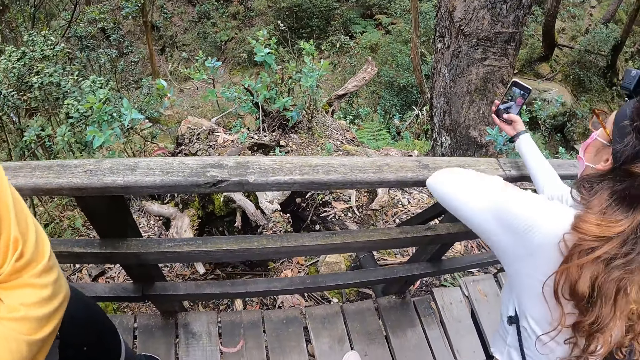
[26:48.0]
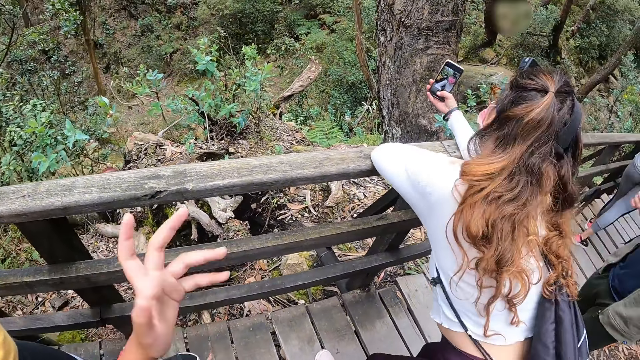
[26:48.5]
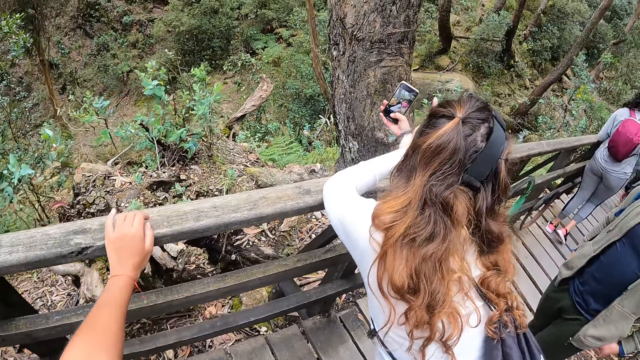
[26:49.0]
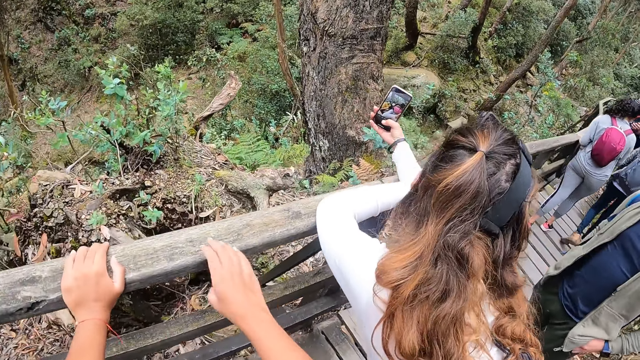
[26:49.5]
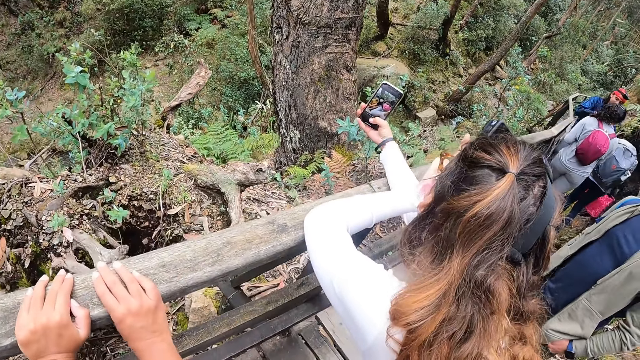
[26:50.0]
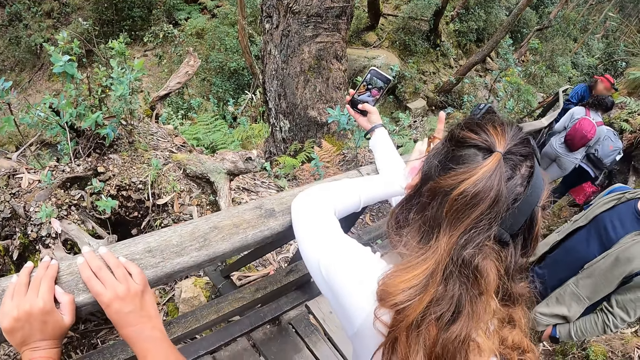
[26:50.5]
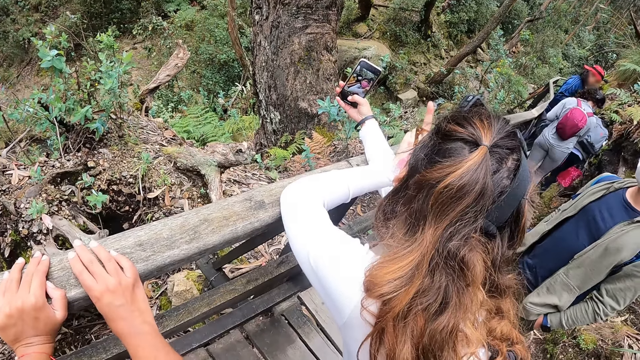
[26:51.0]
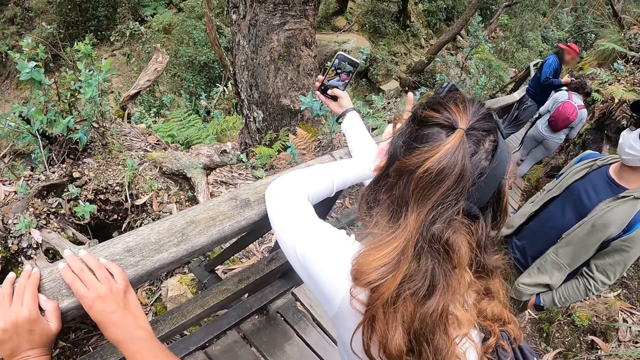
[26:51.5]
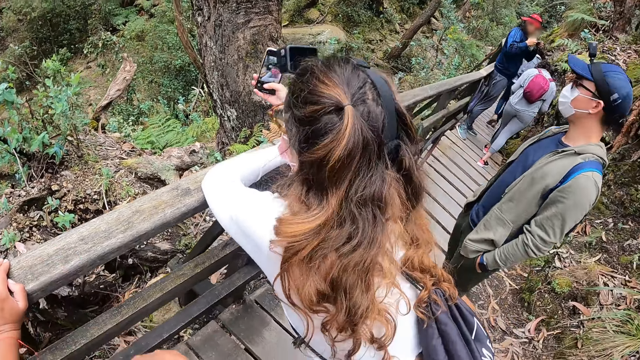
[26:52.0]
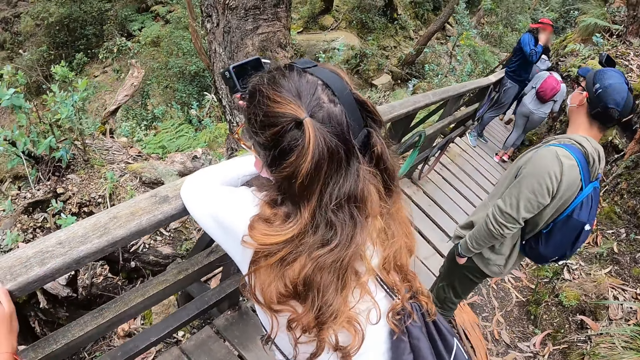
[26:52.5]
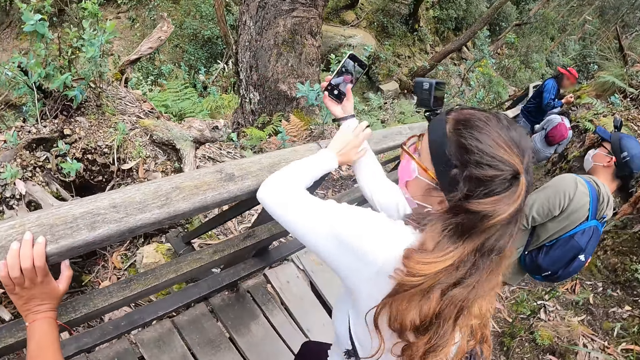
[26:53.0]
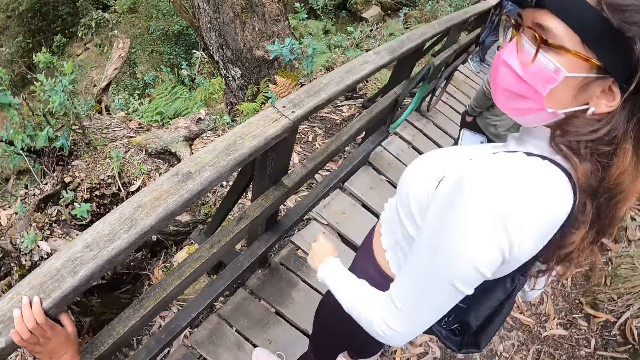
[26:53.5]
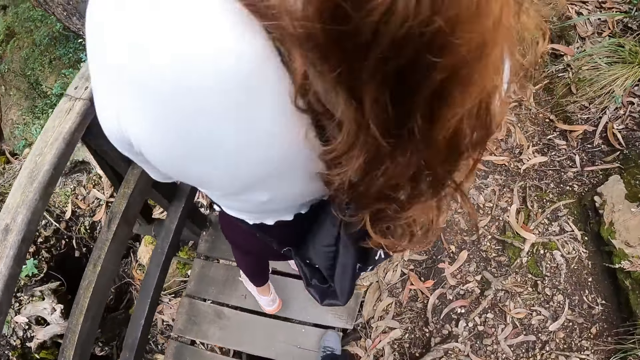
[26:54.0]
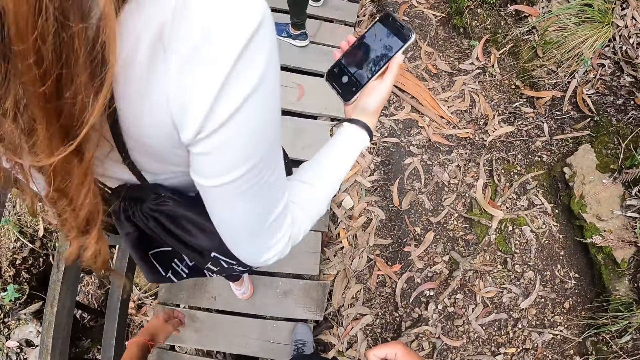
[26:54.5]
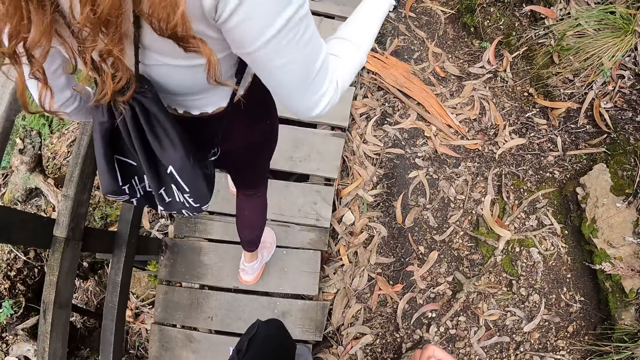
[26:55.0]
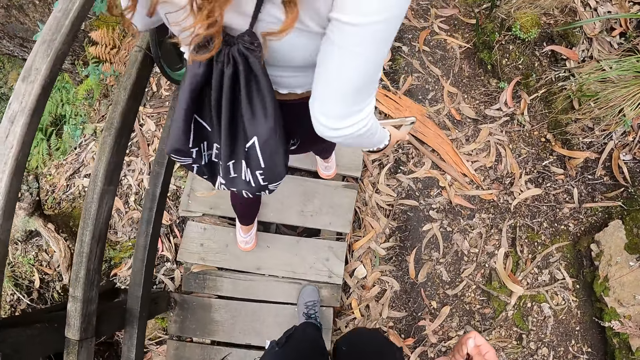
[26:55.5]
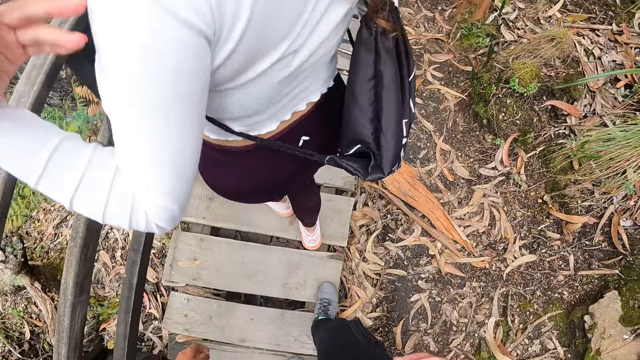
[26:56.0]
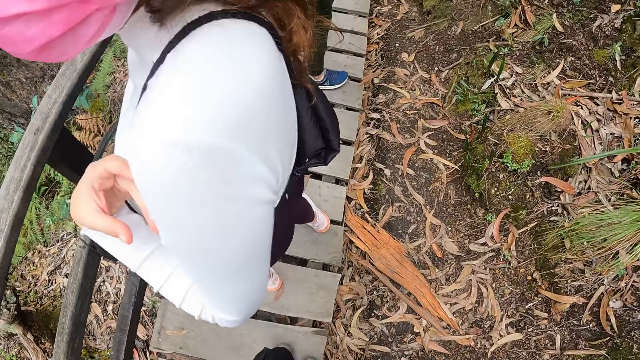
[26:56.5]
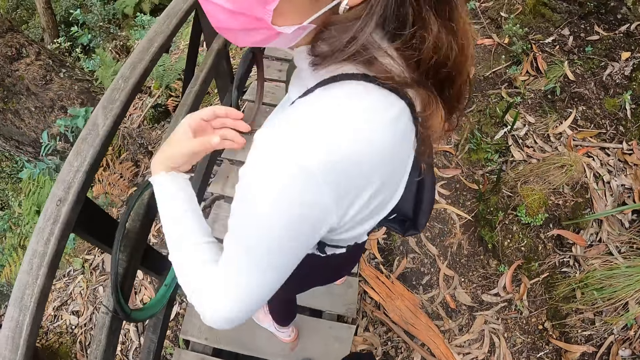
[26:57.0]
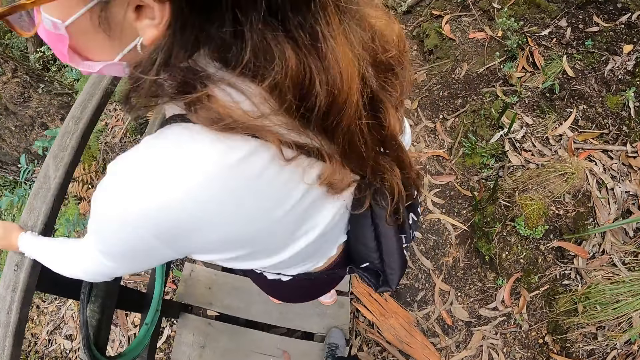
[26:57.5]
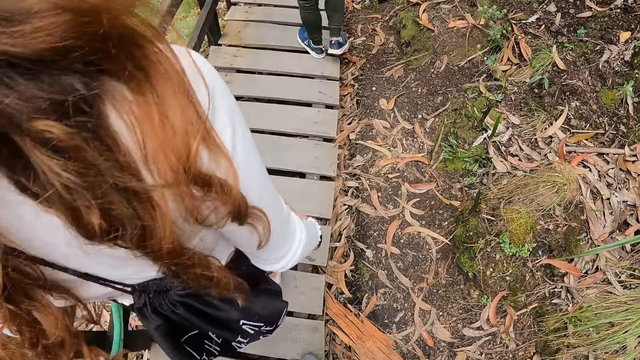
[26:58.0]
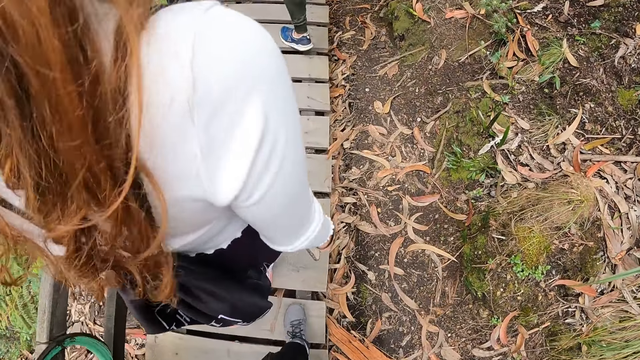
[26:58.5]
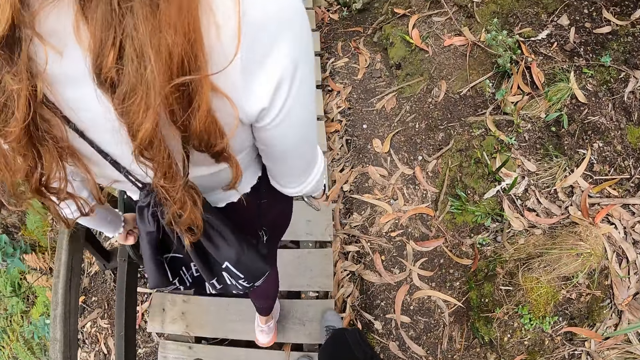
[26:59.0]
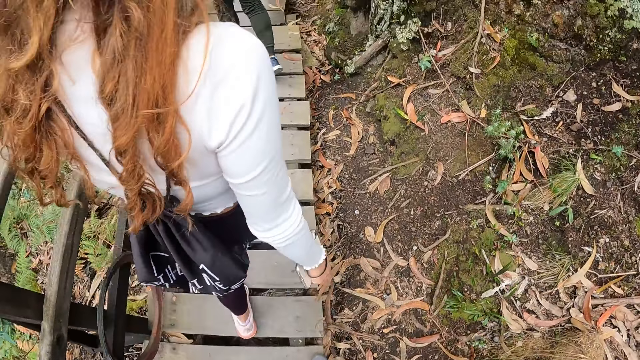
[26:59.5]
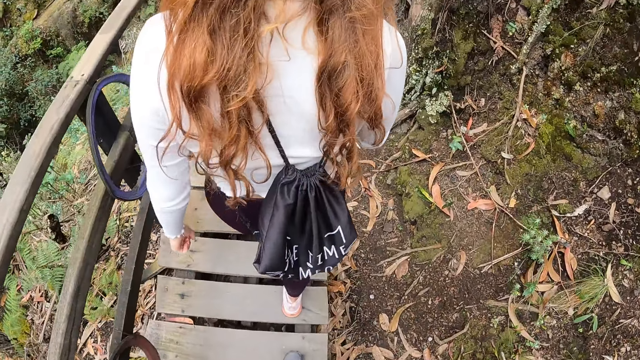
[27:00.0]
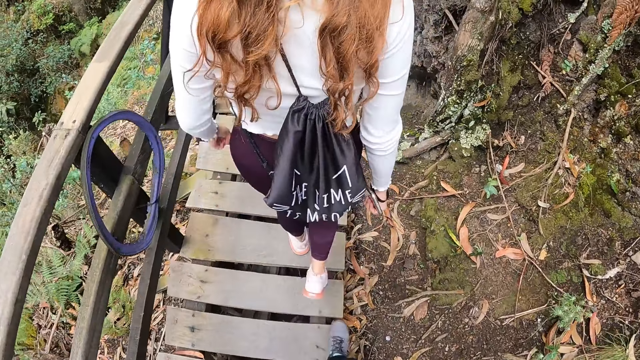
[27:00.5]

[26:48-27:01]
A woman rests her hands on a walkway handrail. The woman snaps herself with the phone in her right hand. The camera wearer raises the left hand. She rests her left hand on the walkway handrail. She rests her right hand on the walkway handrail. She holds the wooden guard rail with both hands. She removes her right hand from the walkway handrail and looks around. The woman removes both hands from the walkway handrail and looks around. The camera wearer removes her left hand from the walkway handrail and looks around. The woman interacts with the camera wearer. The camera wearer walks around and looks around. The woman places her left hand on the walkway handrail. The camera wearer holds the wooden guard rail. The woman looks around. The camera wearer walks through the walkway with another woman, the woman, and a man. The woman walks around.

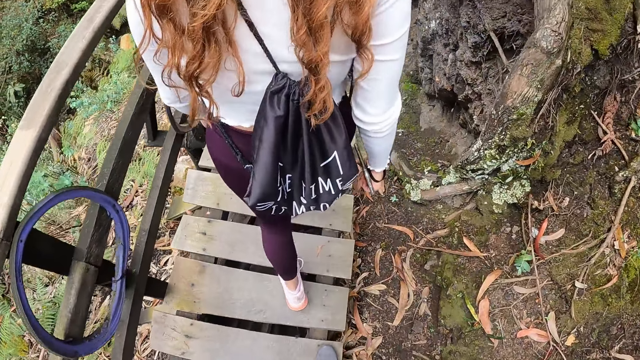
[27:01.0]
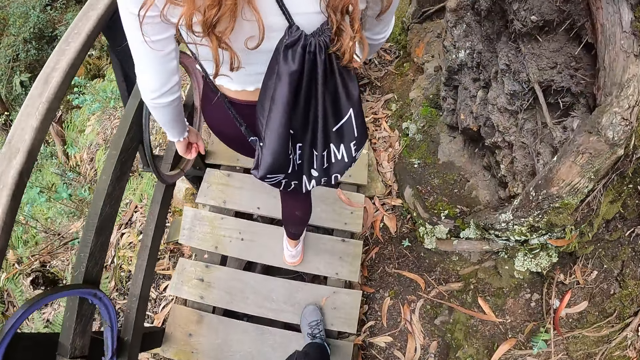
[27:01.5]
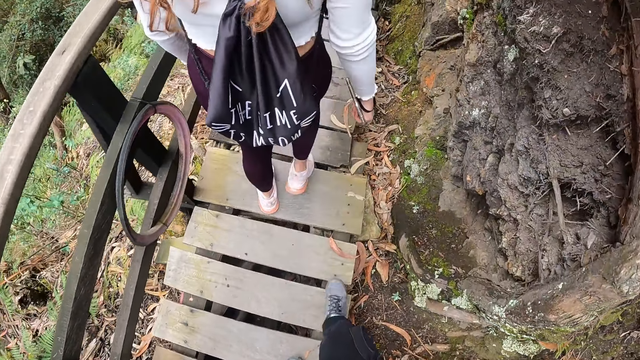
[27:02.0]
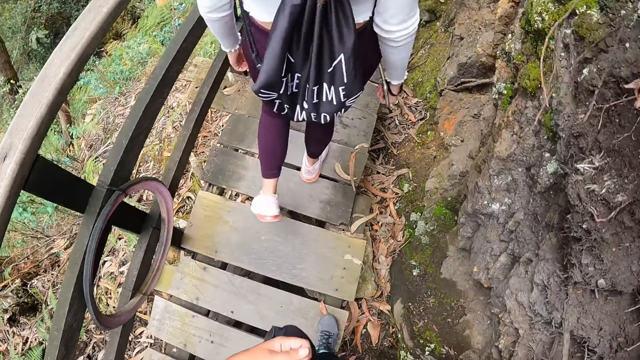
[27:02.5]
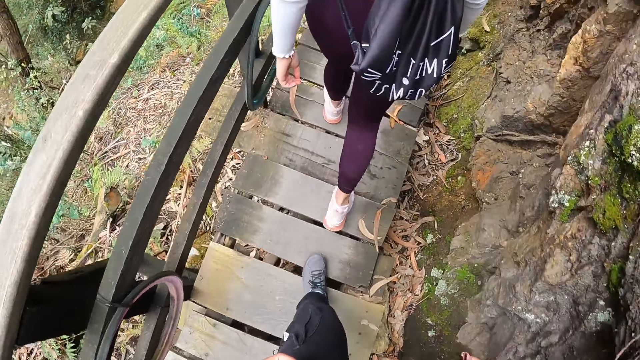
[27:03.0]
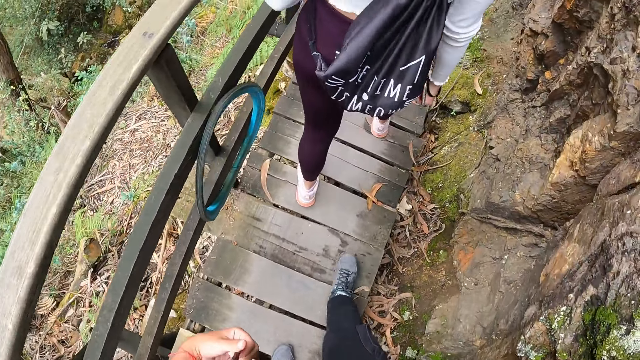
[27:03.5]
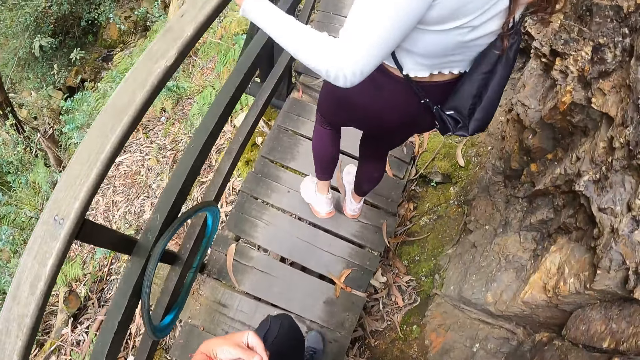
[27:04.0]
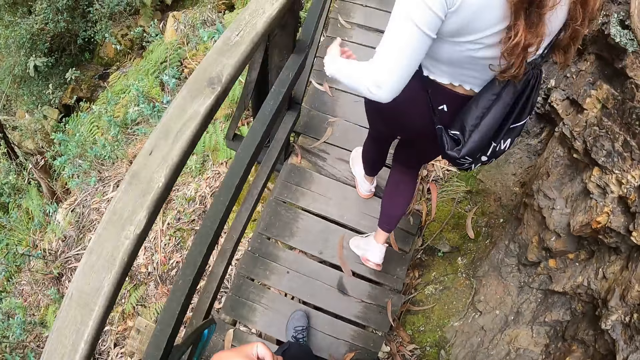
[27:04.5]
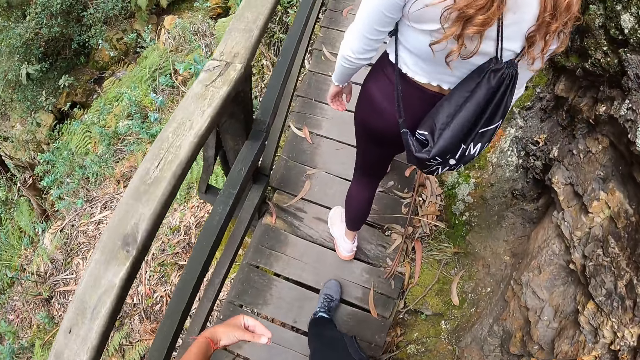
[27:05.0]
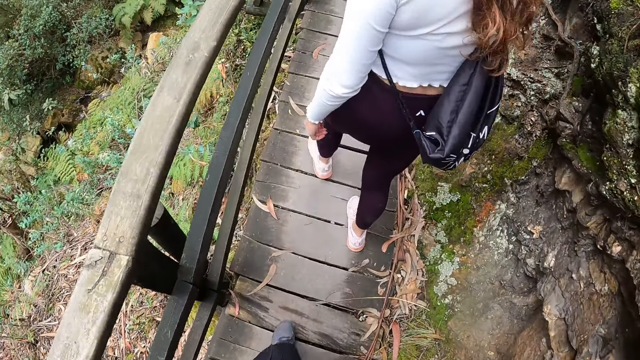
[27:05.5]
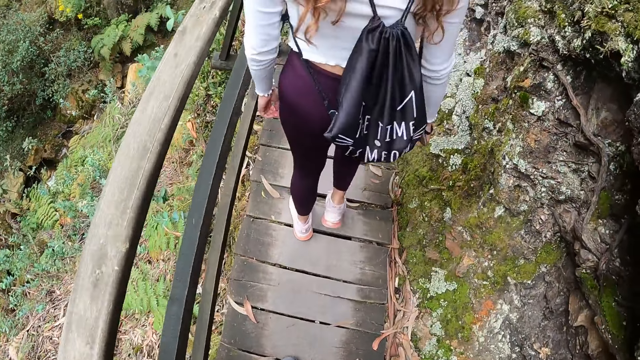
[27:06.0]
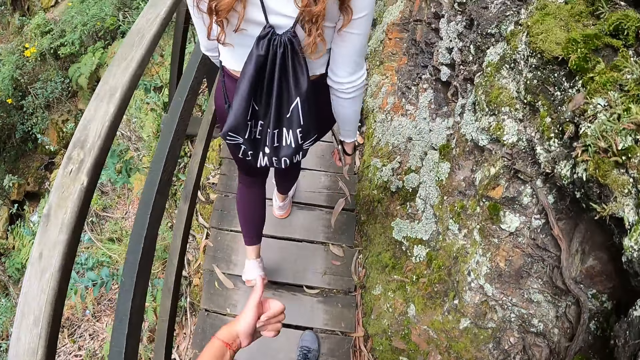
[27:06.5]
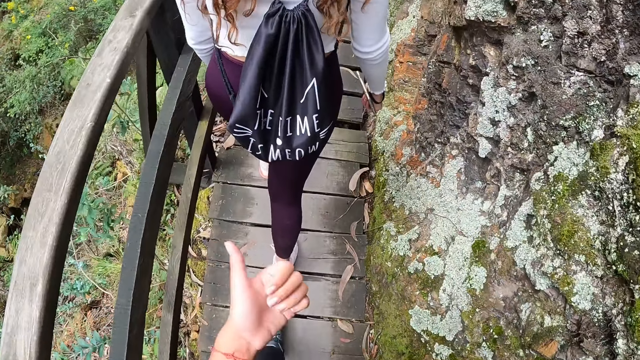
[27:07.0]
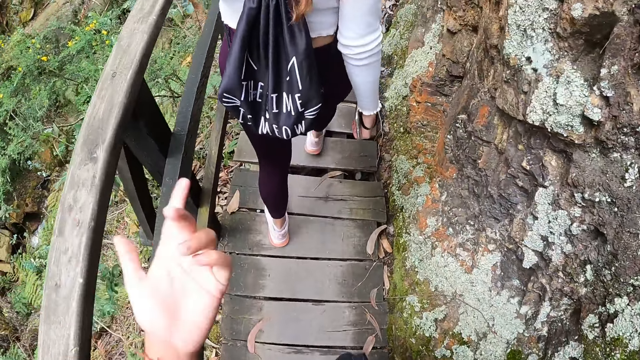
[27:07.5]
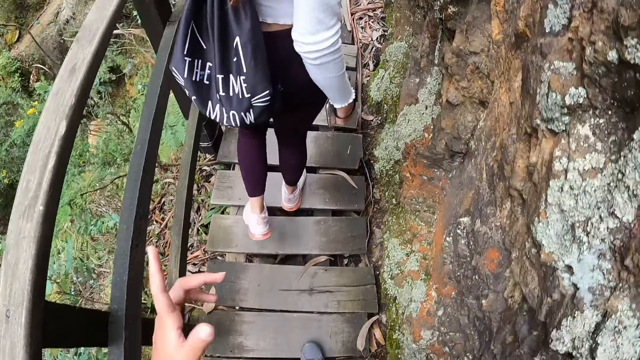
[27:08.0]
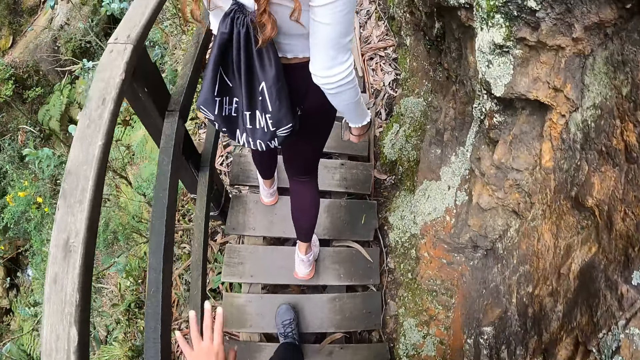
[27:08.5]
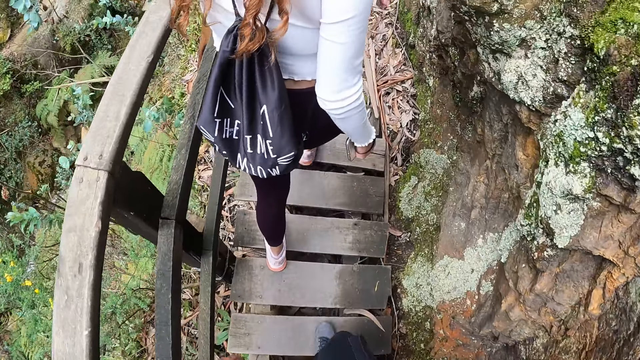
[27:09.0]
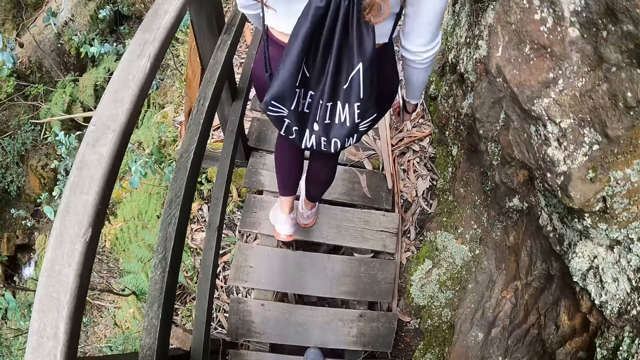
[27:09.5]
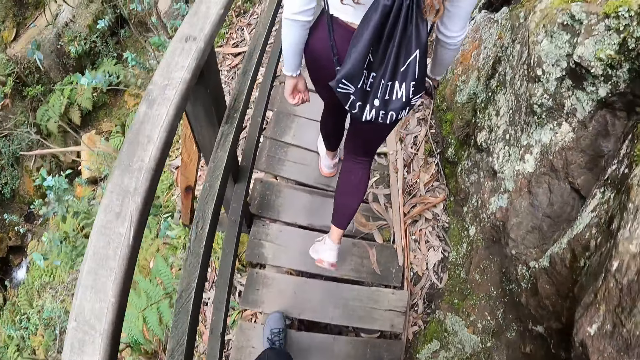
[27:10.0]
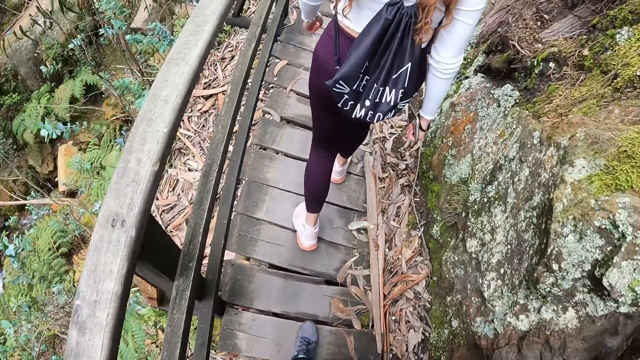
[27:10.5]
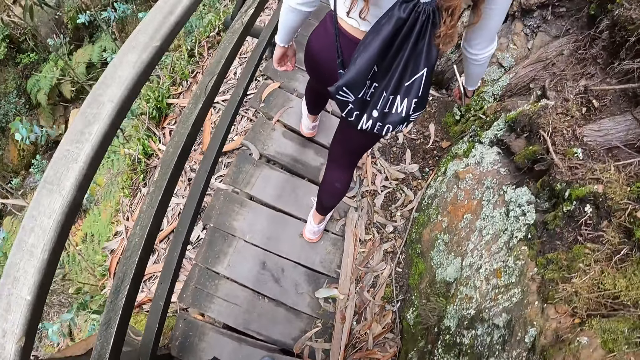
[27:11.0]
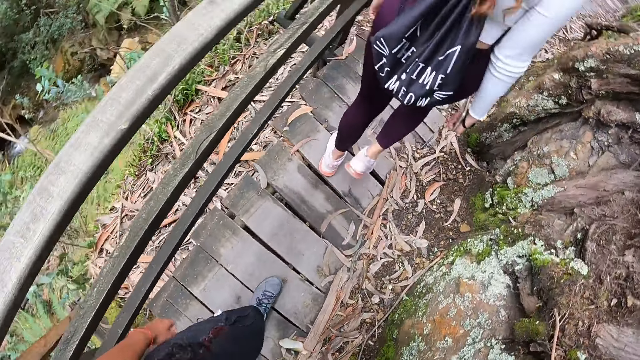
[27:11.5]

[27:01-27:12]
The camera wearer walks around. A woman interacts with the camera wearer. The woman looks around. She looks around again. The camera wearer raises the left hand, points with the left hand and walks around.
